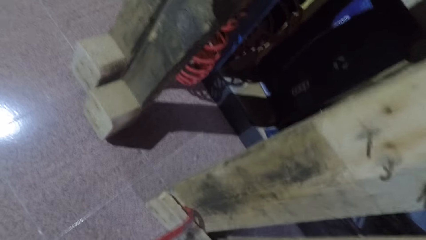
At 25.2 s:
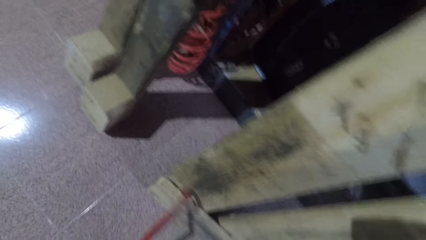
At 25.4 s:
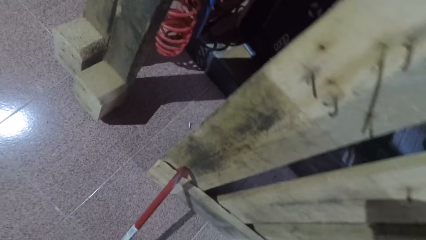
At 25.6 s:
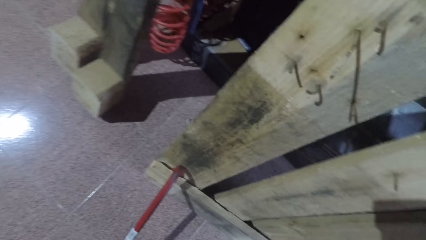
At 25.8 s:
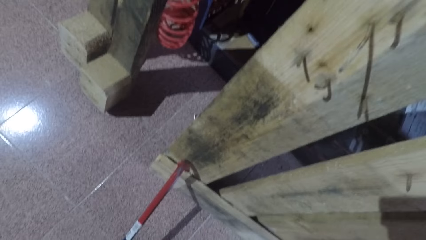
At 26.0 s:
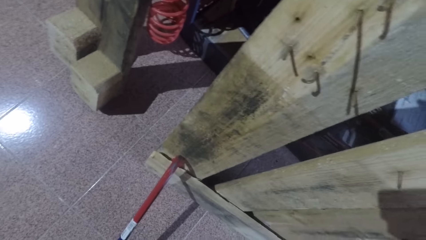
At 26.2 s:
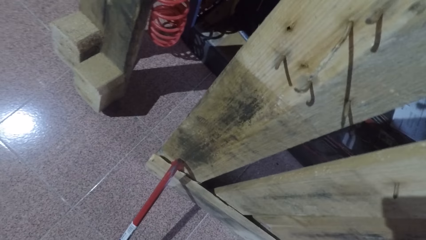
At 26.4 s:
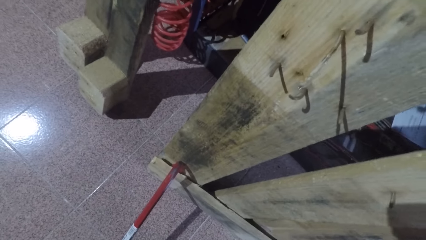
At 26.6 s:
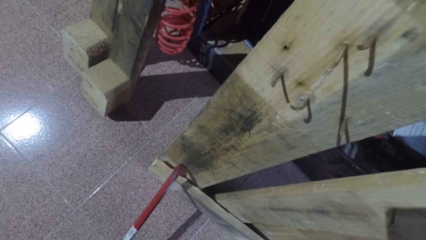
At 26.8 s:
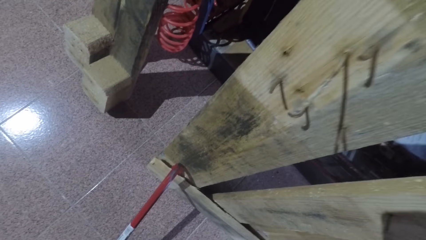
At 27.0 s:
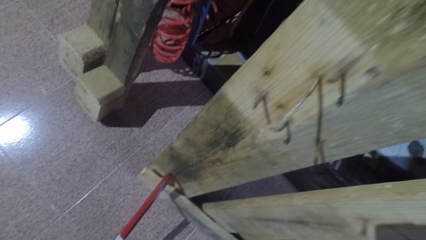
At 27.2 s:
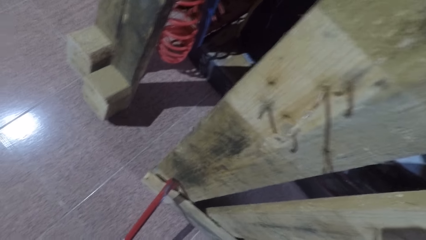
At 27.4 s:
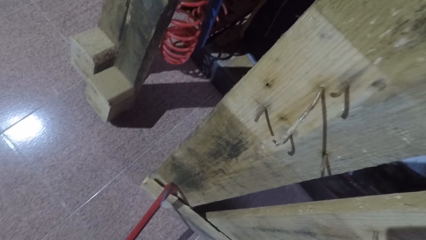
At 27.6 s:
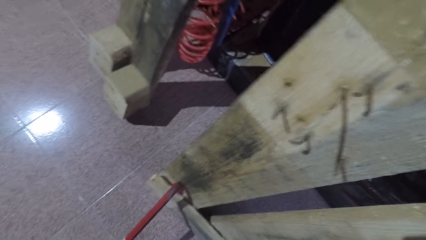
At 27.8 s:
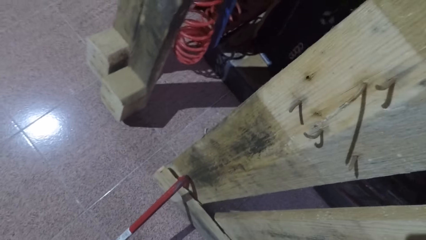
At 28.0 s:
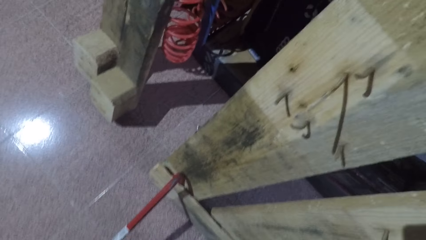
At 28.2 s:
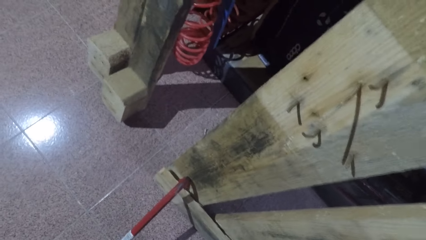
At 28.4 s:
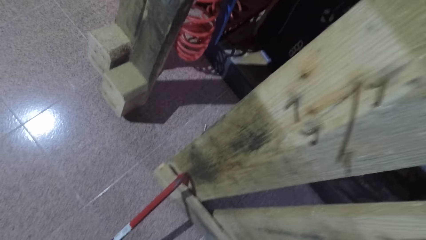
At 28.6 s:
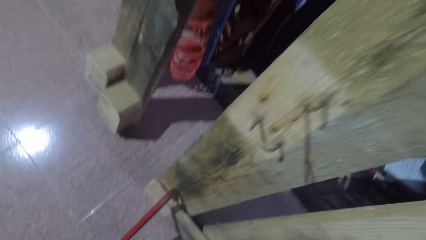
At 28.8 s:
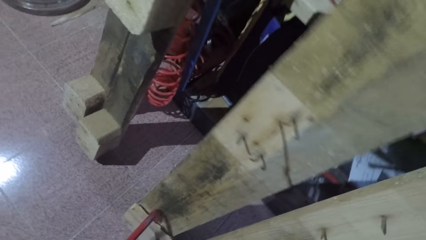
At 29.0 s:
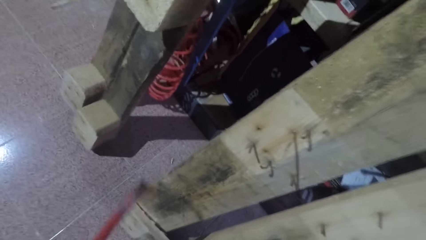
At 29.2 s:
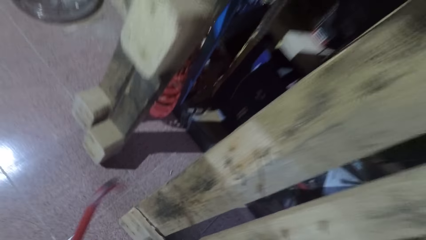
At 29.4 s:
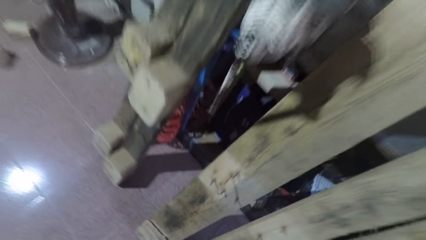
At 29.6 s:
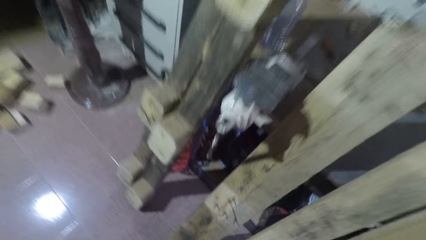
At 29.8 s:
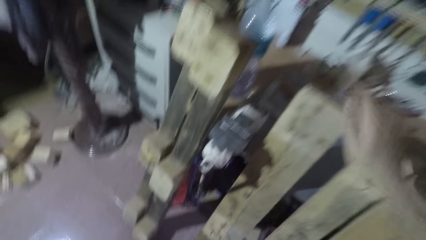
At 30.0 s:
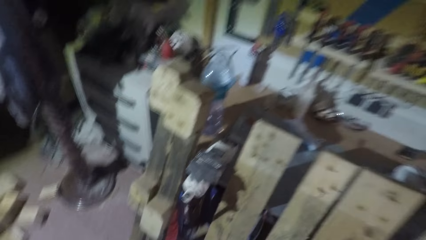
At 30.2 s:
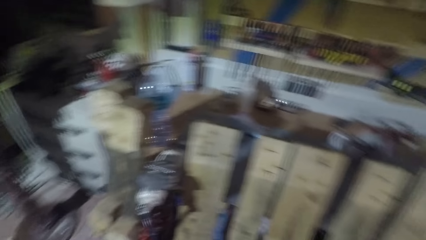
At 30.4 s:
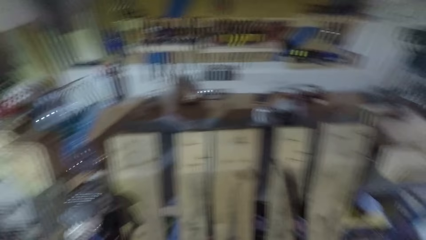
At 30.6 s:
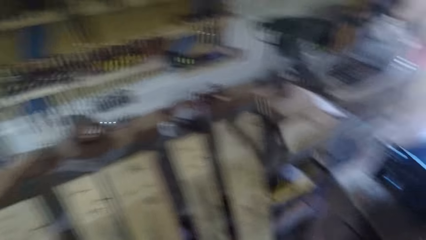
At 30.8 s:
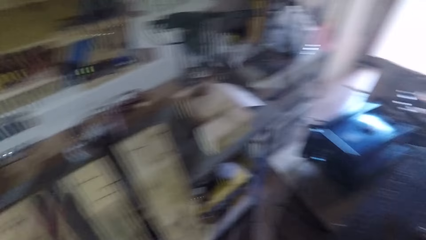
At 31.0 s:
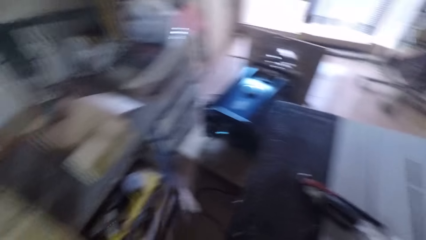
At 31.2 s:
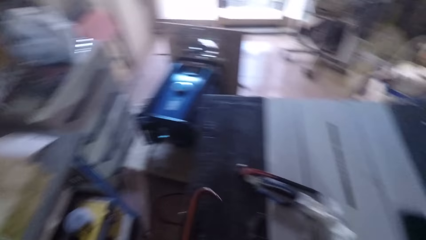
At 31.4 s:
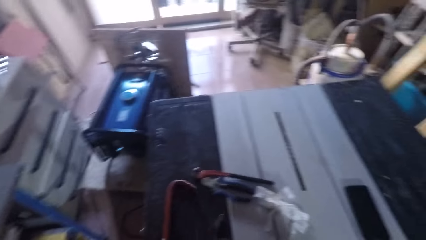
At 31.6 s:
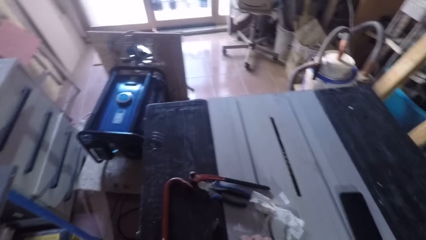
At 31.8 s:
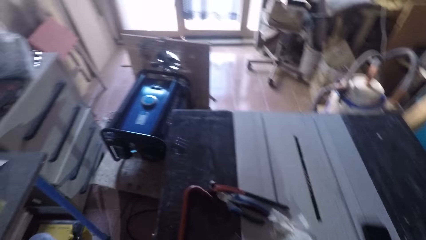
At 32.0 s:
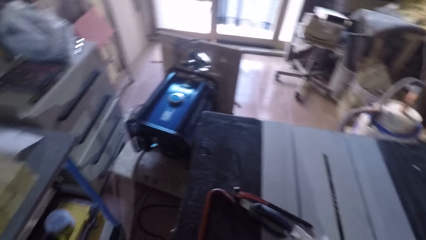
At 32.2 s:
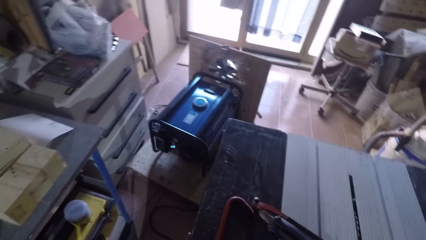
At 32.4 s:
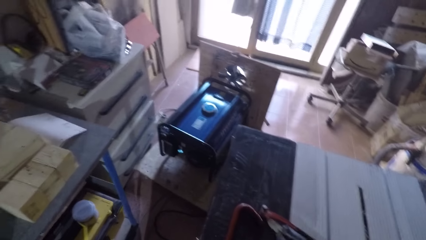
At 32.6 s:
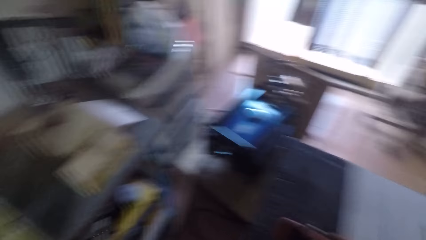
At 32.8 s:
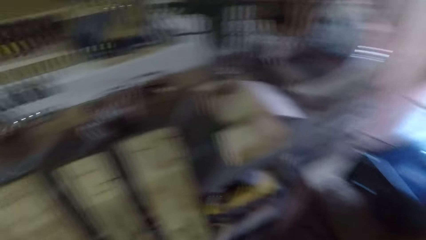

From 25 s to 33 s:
The camera wearer holds the crowbar. He places the crowbar on the base of the wooden frame. He unfastens a plank of wood from the wooden frame with the crowbar. He hits a piece of timber with the crowbar. He removes the crowbar from the wooden frame. He lifts the crowbar. He turns to his right towards a table saw. He drops the crowbar on the table saw. He turns towards the wooden frame.

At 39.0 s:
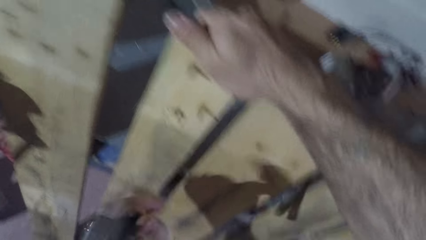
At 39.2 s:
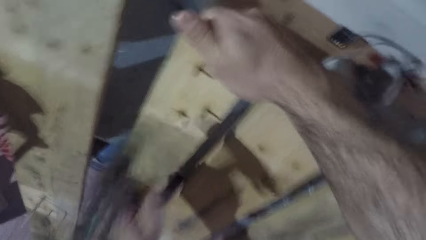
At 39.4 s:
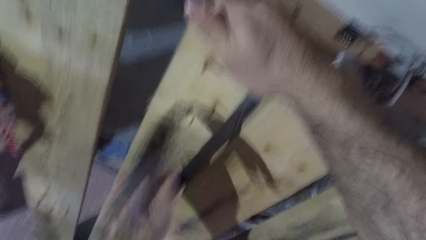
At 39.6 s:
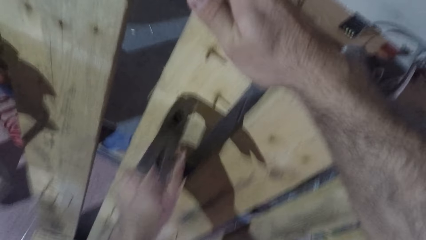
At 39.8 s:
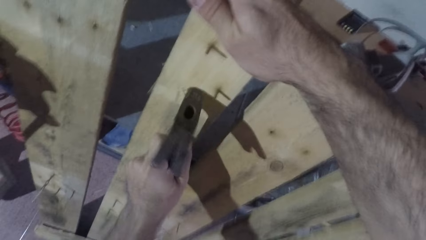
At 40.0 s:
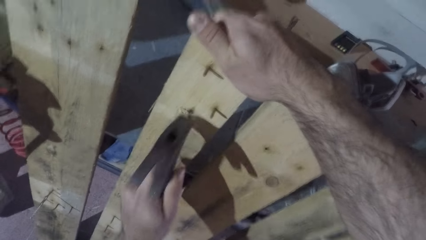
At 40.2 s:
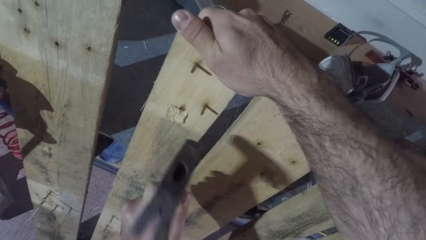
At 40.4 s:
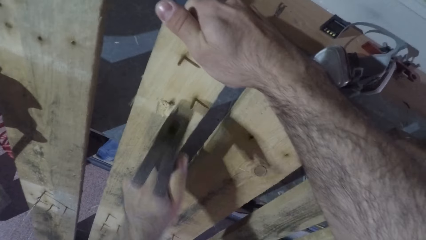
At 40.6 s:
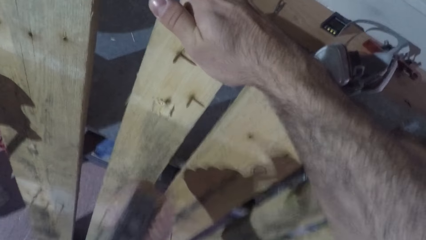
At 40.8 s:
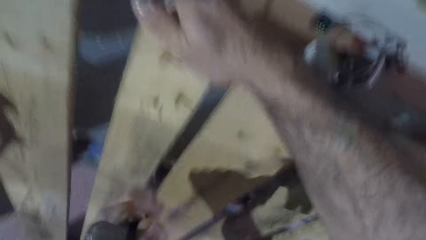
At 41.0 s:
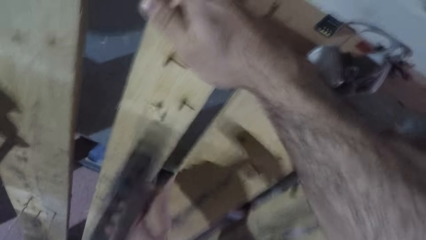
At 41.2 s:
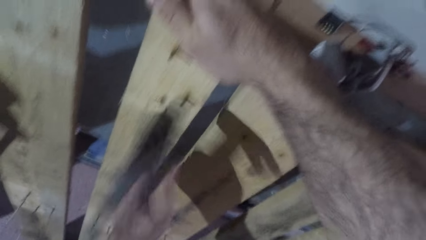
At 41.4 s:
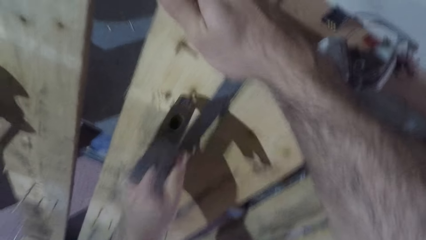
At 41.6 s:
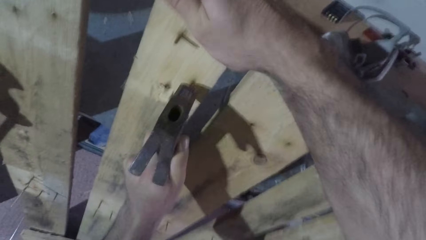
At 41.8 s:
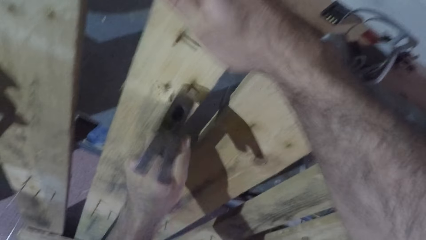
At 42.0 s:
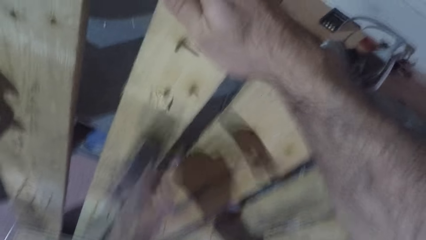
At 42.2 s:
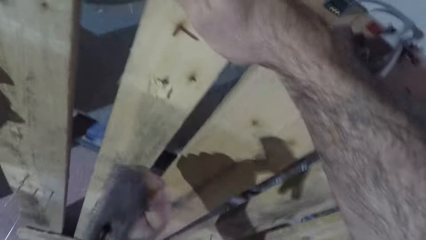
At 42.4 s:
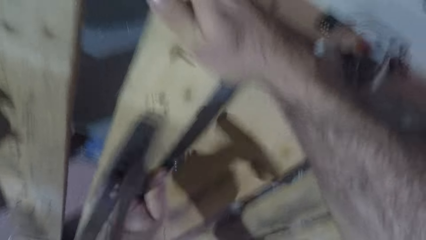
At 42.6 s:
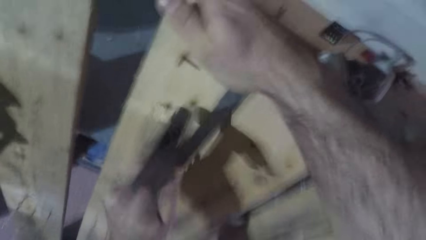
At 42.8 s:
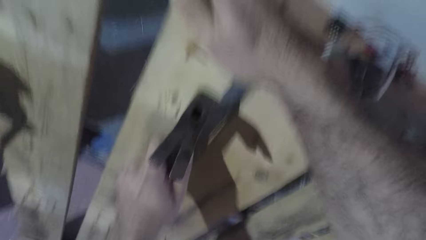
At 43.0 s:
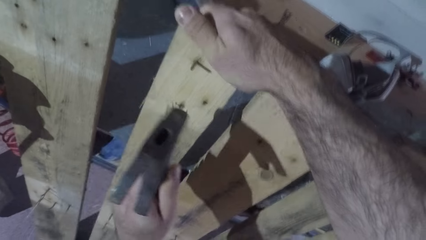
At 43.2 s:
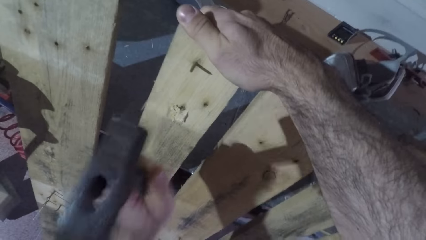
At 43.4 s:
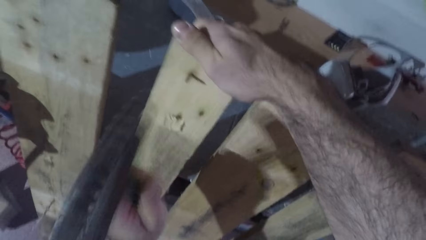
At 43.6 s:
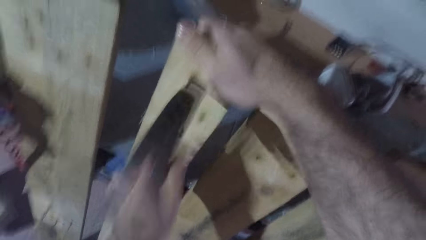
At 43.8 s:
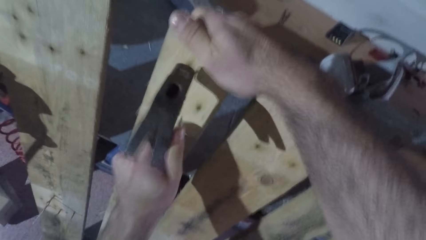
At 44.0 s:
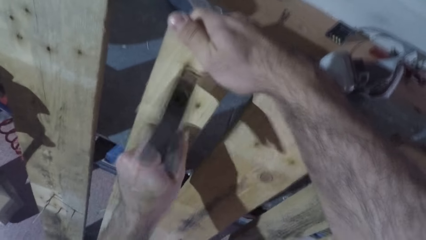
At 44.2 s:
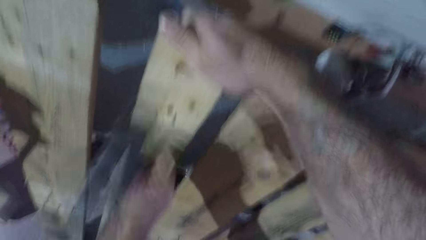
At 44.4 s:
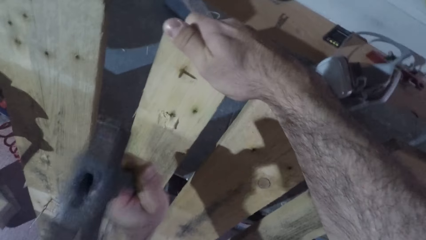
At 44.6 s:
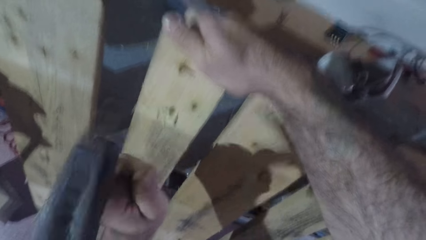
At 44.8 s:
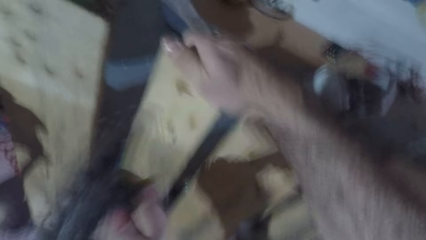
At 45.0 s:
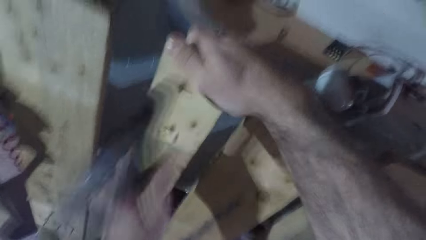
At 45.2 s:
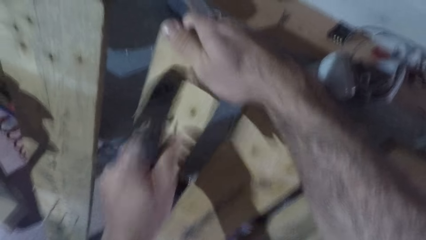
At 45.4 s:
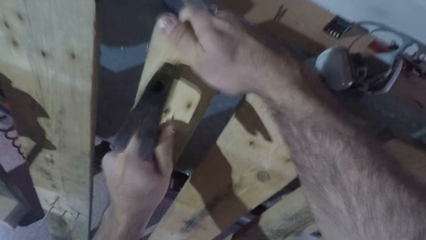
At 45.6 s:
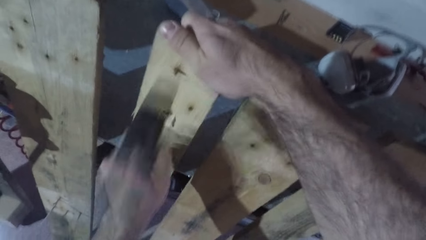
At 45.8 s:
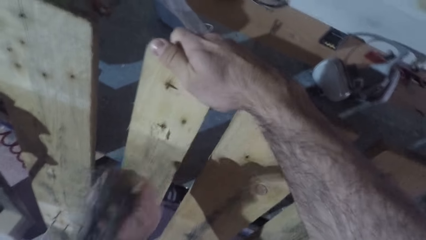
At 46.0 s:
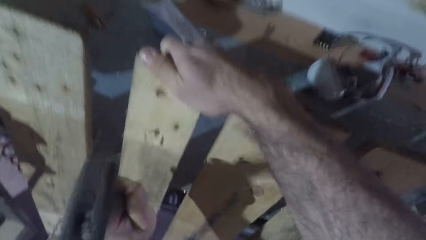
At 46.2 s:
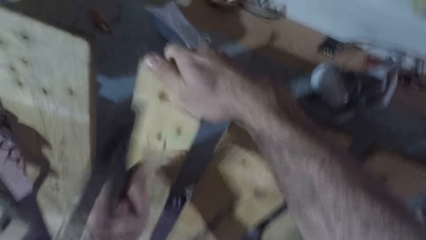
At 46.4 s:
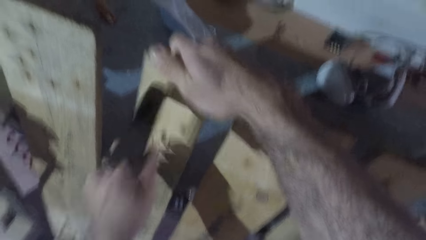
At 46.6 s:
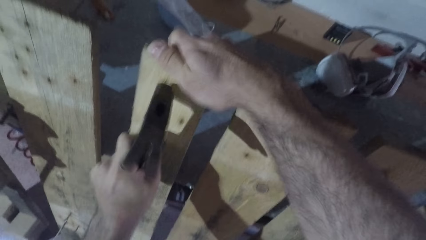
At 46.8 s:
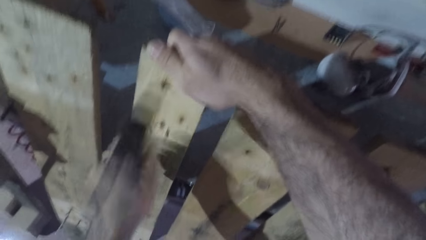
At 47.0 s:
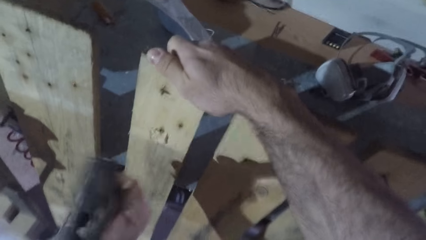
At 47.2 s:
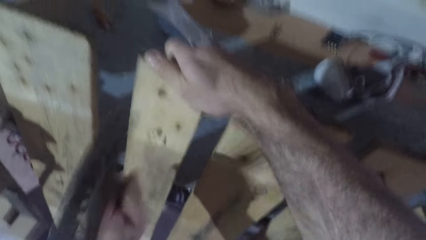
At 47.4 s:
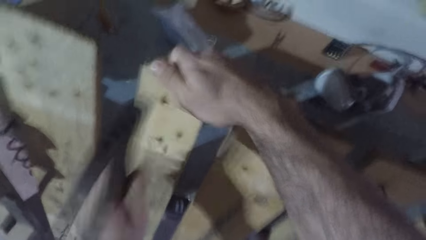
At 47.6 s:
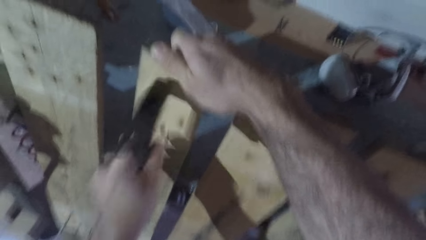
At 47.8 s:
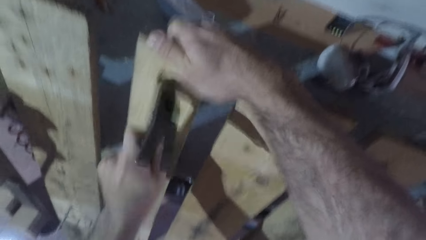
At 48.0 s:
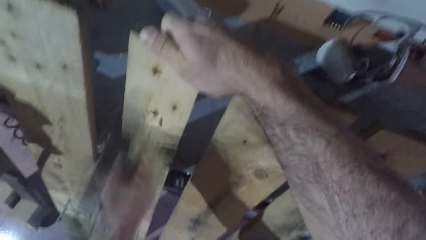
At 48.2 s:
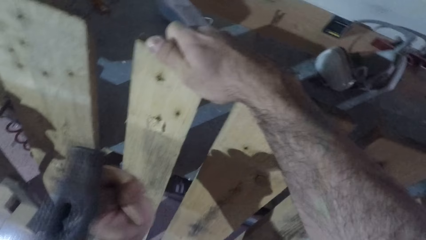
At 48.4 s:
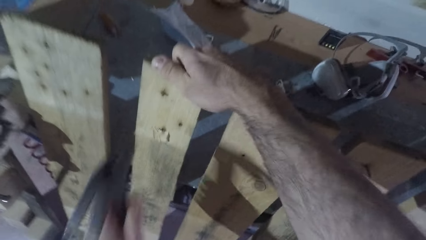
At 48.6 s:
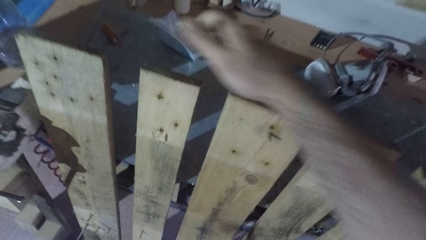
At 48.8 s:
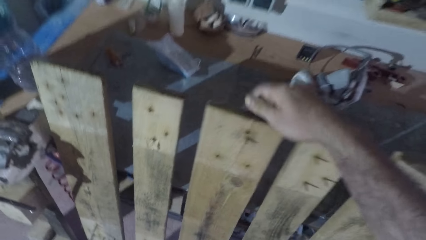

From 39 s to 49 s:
The camera wearer hammers a nail. He lifts the hammer. He lifts it again. He hits out another nail from the wooden frame with the hammer in his left hand. He lifts the hammer. He hits out another nail again.
